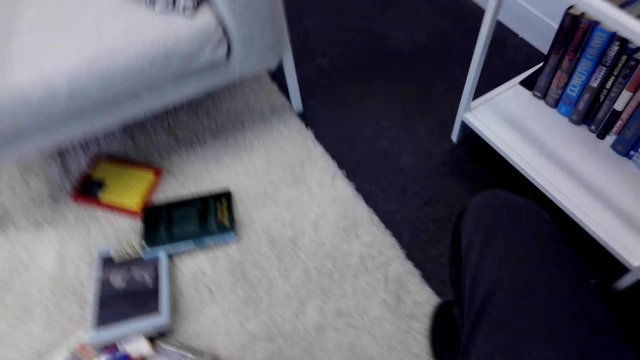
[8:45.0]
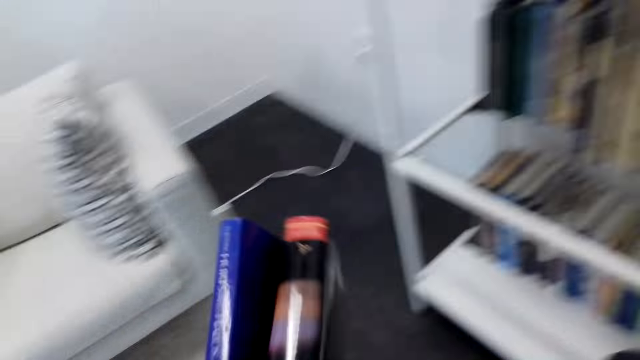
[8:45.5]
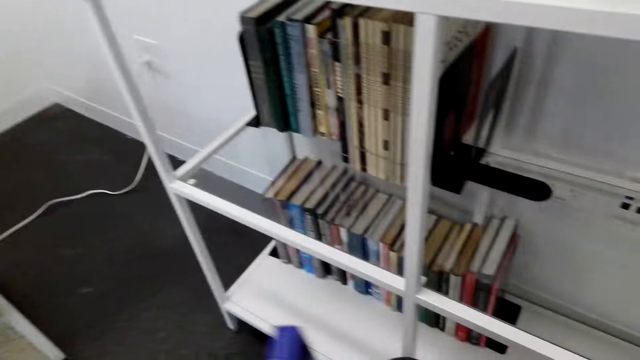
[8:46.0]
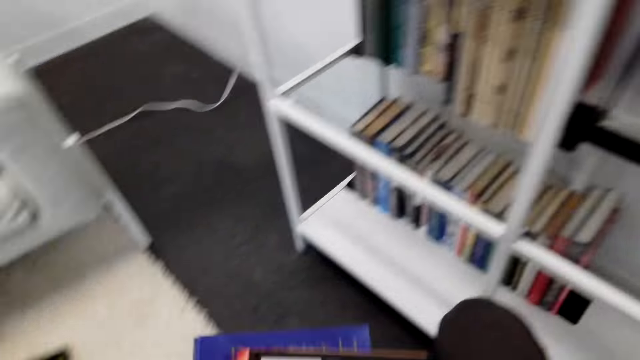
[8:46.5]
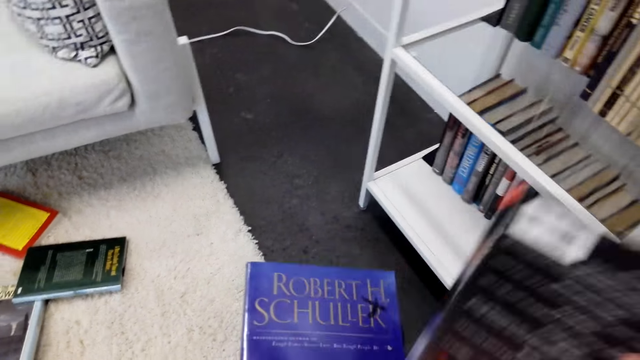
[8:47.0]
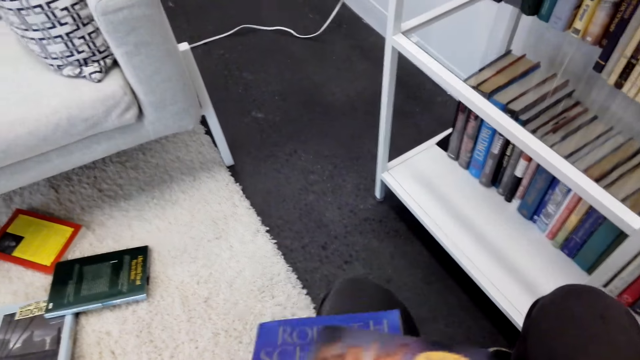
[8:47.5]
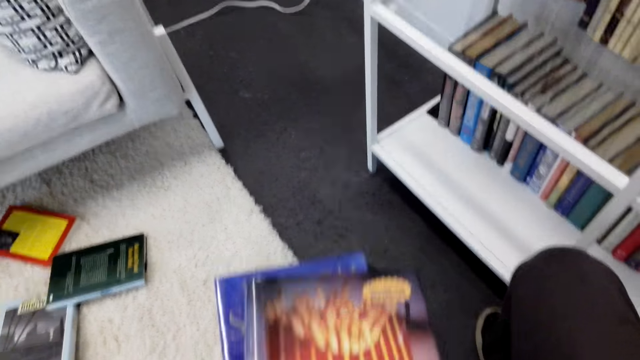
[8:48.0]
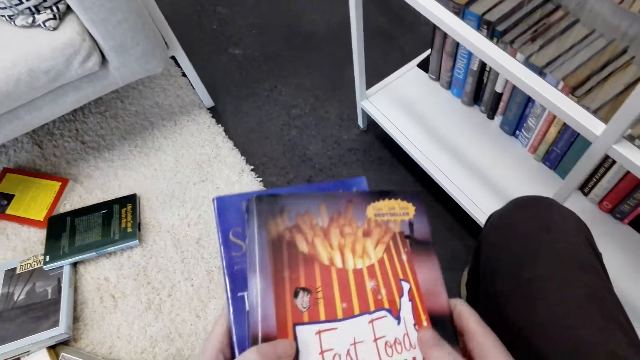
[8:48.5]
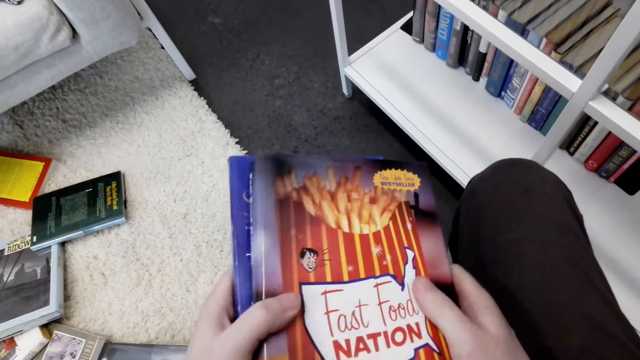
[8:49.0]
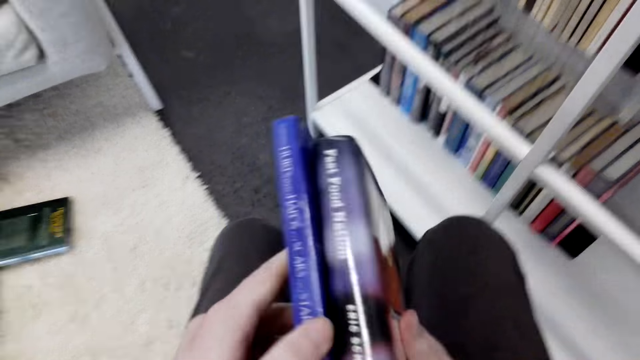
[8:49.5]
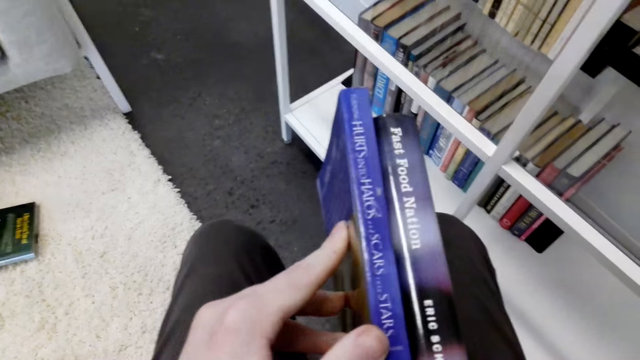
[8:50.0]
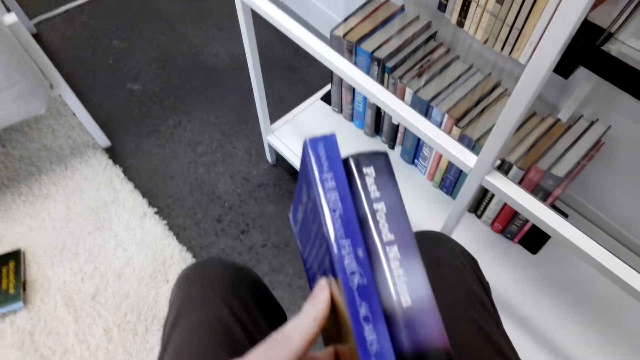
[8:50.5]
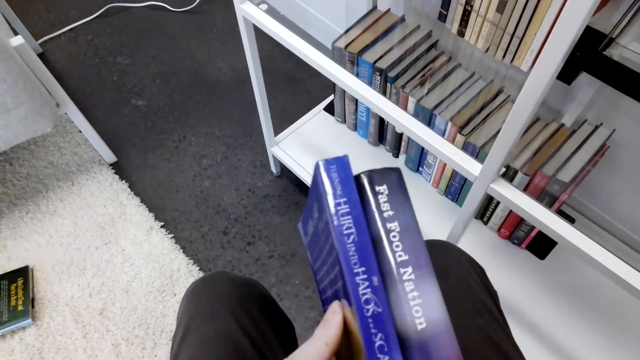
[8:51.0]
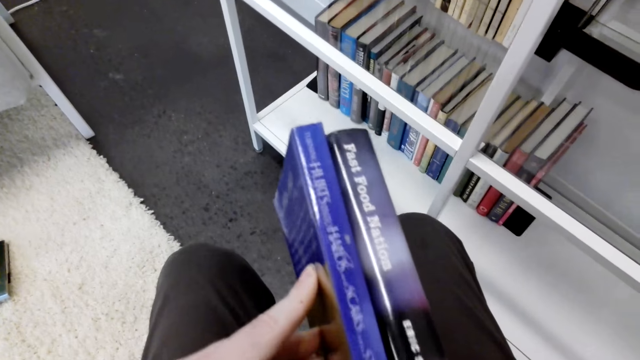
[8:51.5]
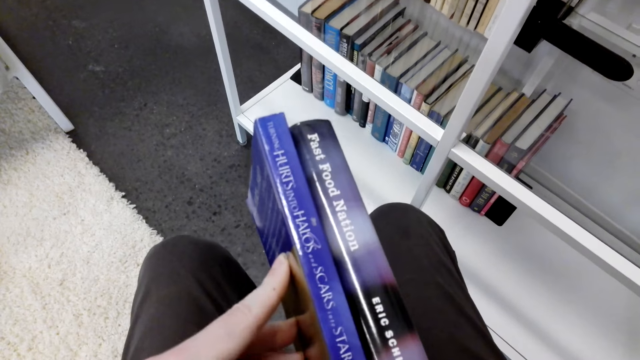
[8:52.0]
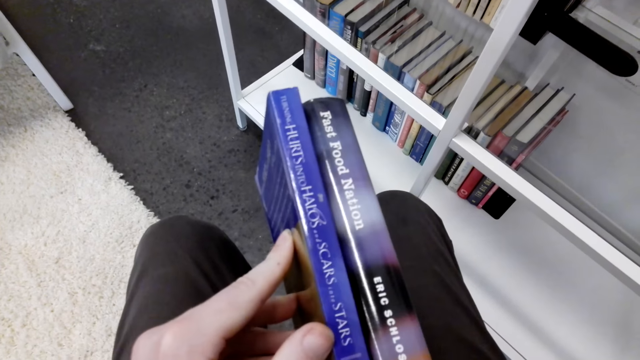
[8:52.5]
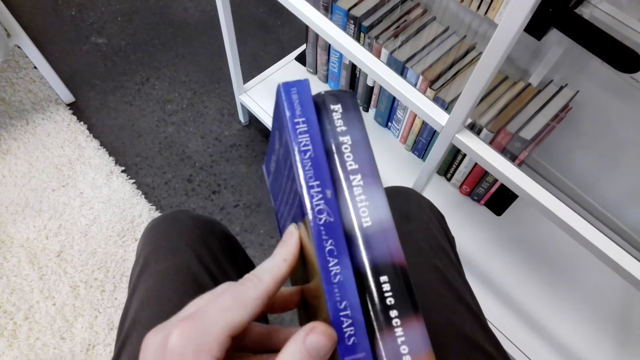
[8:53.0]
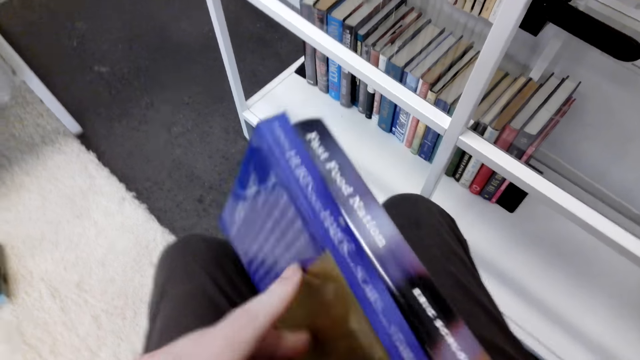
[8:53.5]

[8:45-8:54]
The camera wearer turns a book on the right hand. They look at the books. They turn the books. They look at the books.

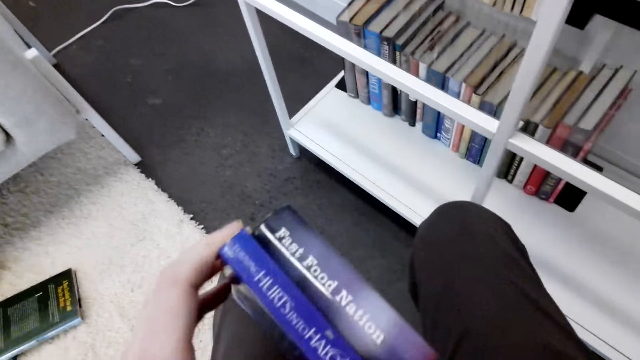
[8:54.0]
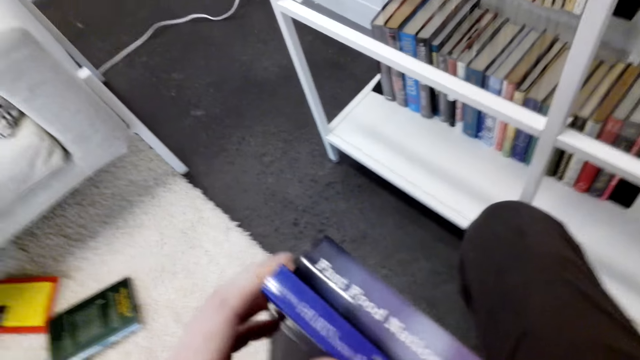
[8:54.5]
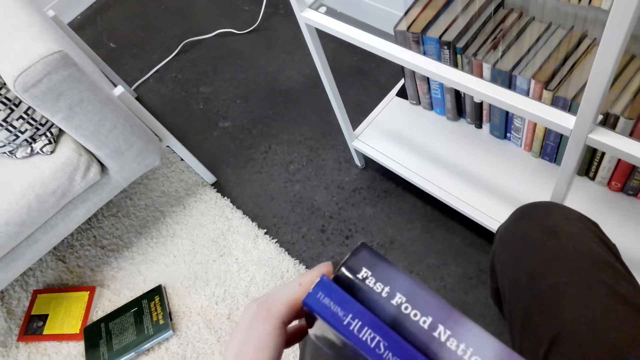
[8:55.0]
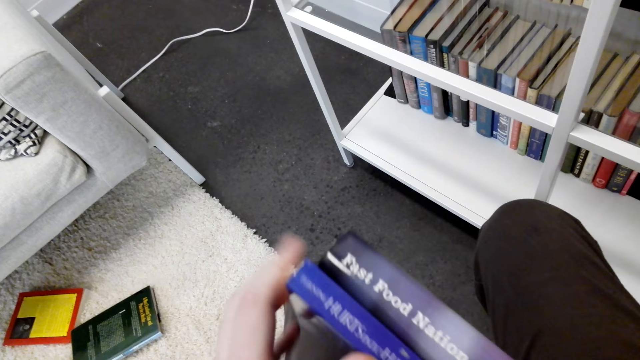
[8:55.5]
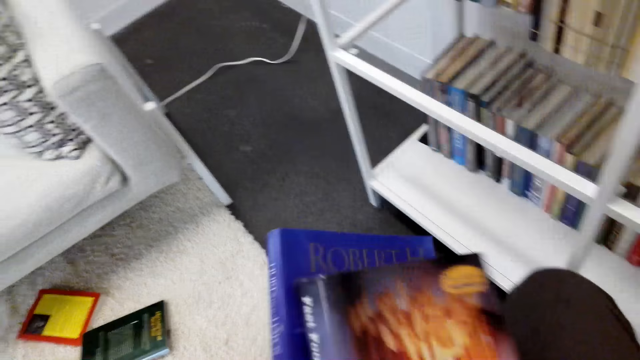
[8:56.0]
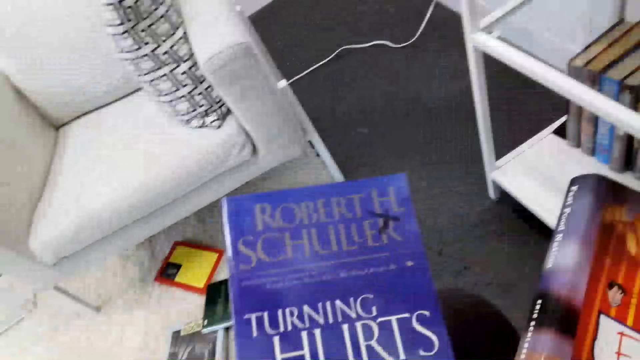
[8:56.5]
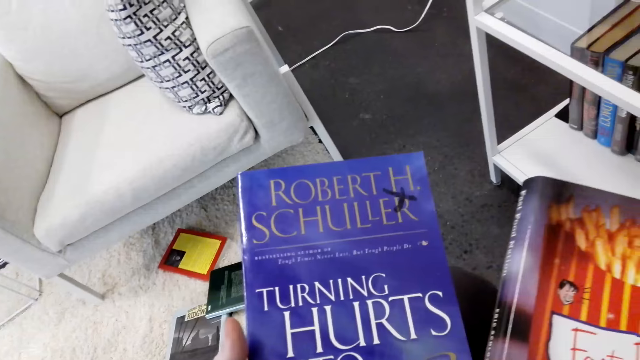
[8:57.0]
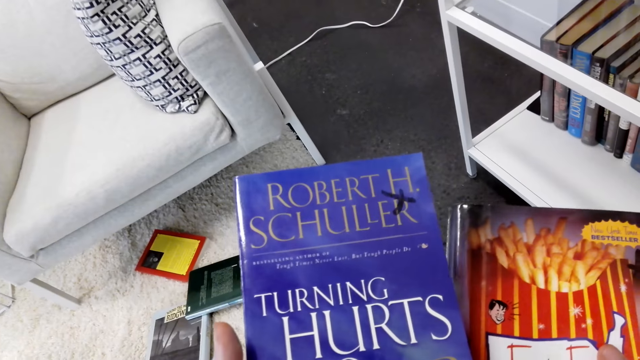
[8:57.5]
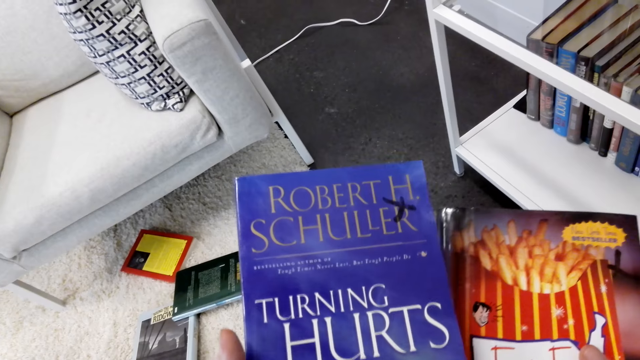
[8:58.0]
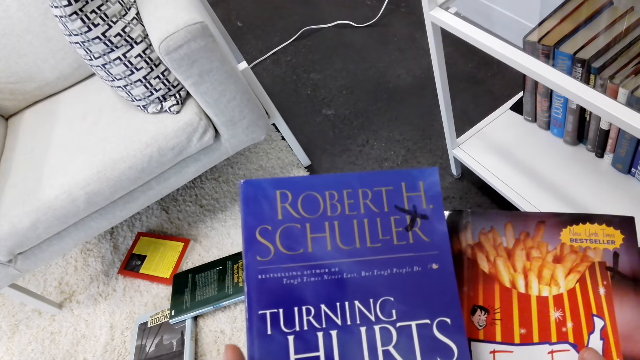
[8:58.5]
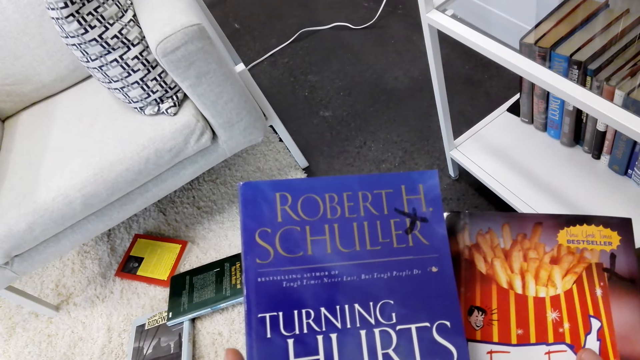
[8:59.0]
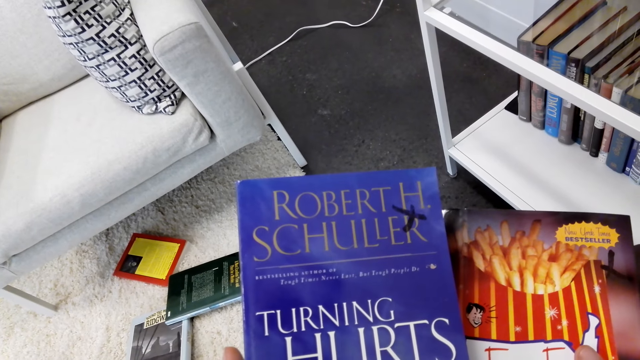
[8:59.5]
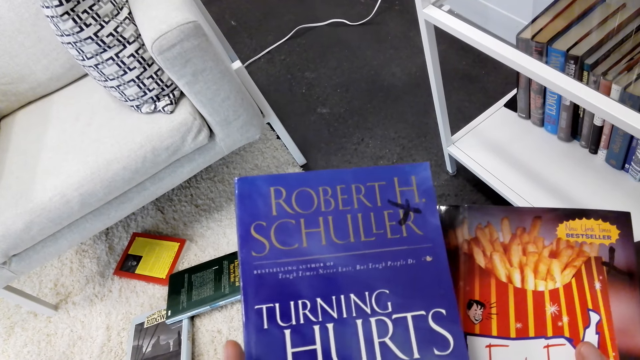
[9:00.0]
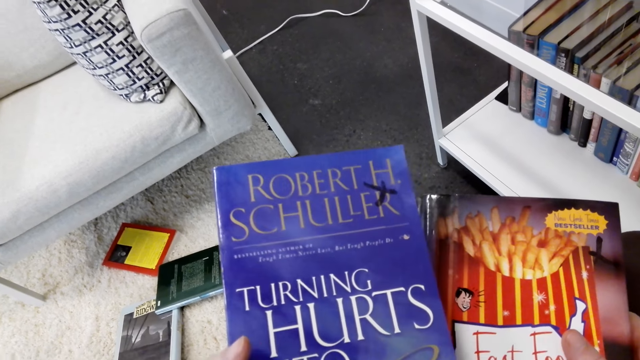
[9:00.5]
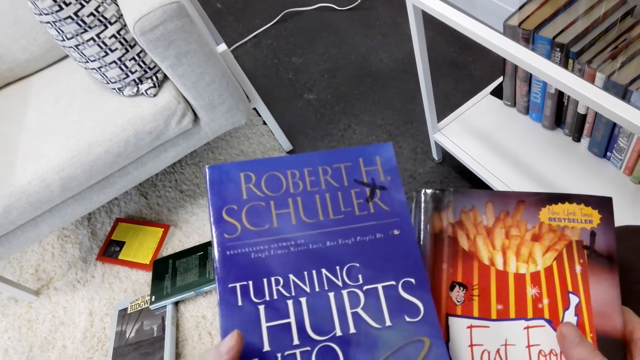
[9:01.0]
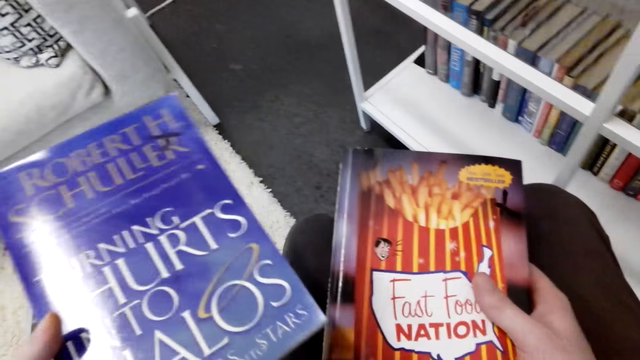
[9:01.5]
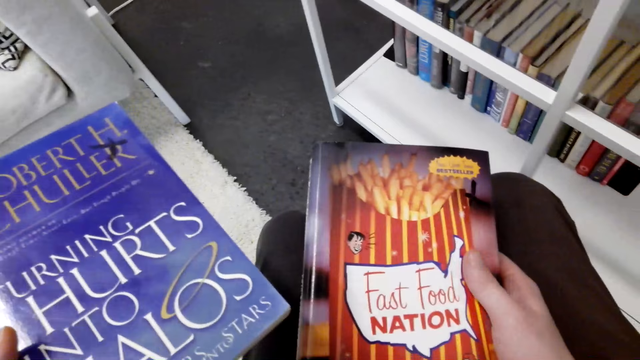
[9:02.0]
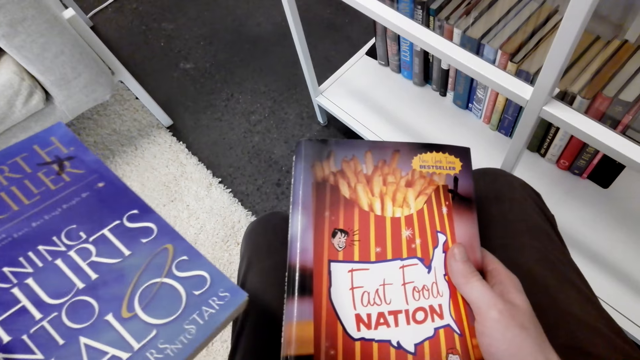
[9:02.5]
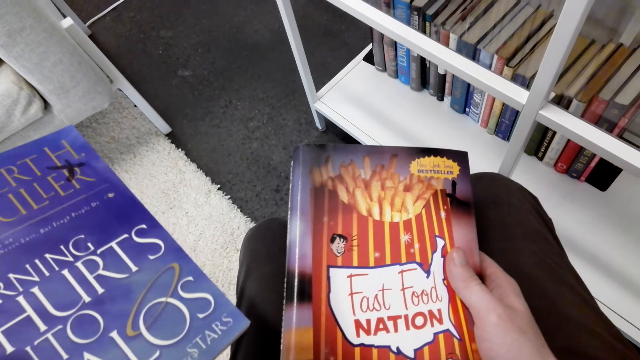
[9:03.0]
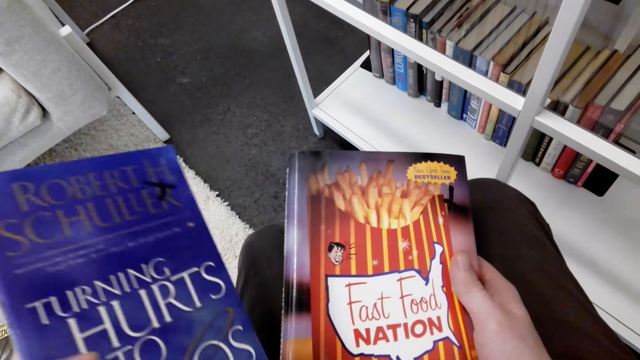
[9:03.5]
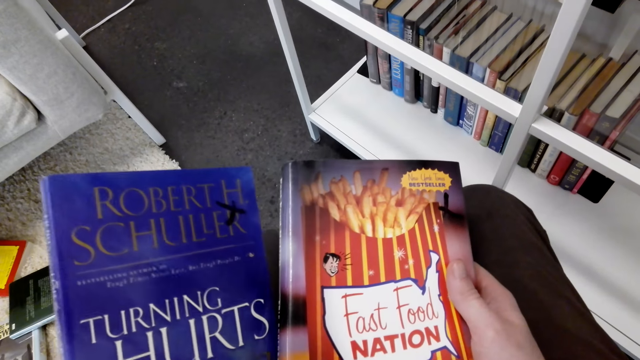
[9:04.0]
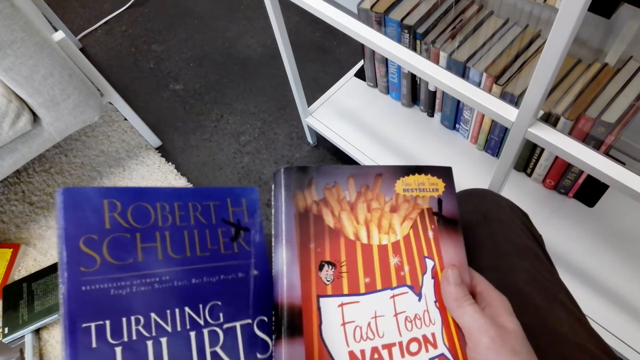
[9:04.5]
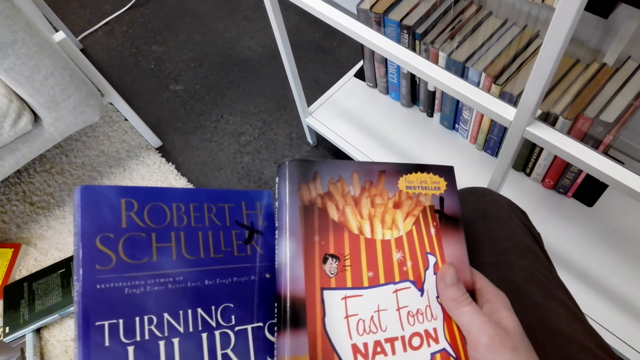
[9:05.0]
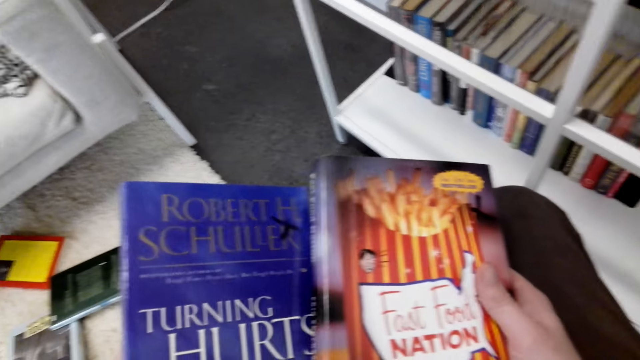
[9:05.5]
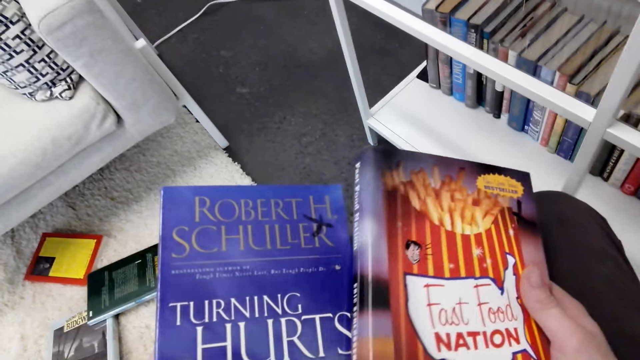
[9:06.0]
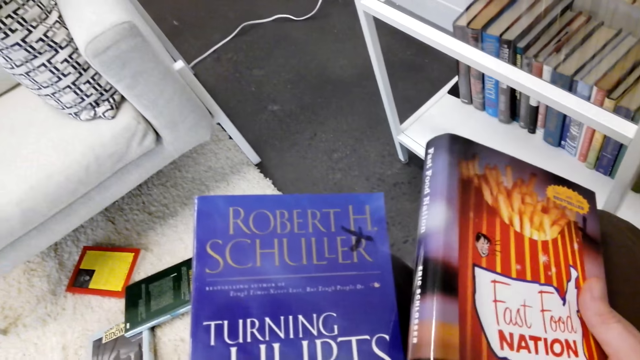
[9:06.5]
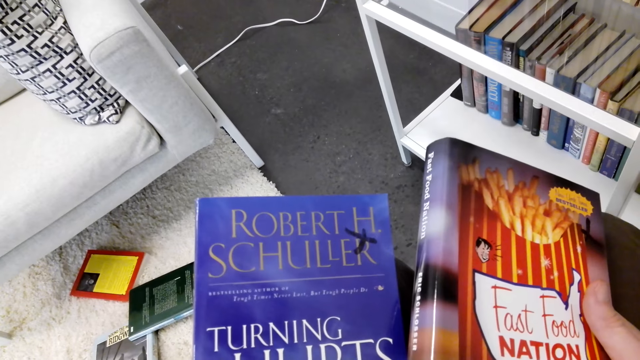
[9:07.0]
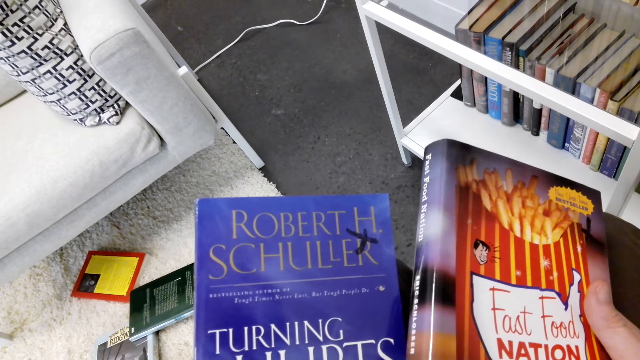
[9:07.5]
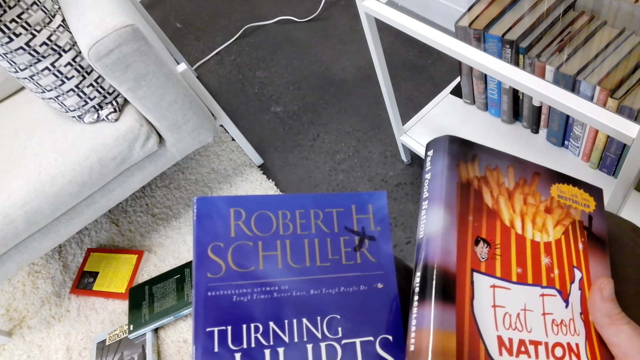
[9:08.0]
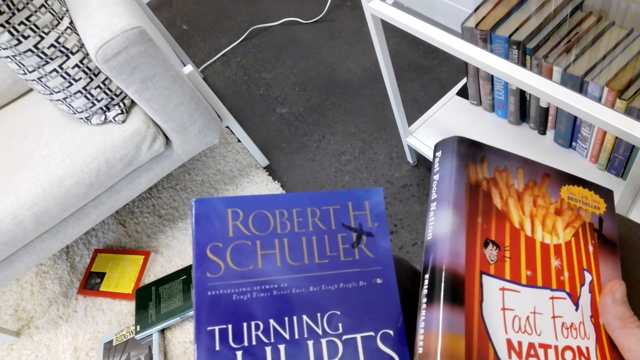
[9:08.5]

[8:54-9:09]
The camera wearer separates the books. They look at the books.
